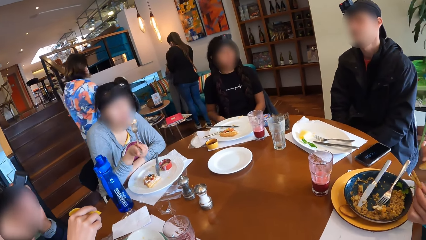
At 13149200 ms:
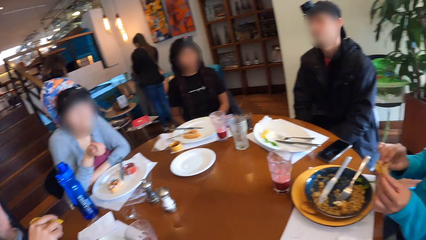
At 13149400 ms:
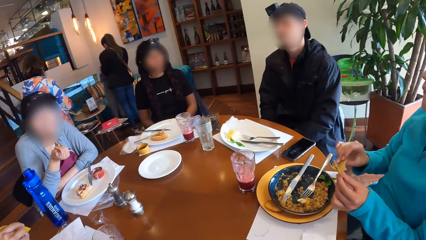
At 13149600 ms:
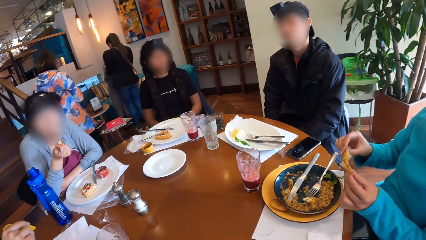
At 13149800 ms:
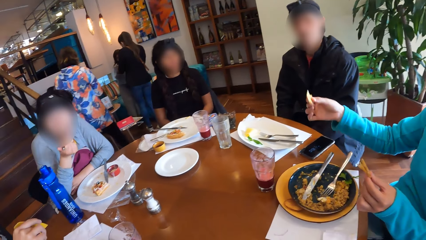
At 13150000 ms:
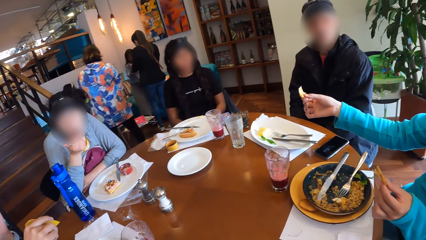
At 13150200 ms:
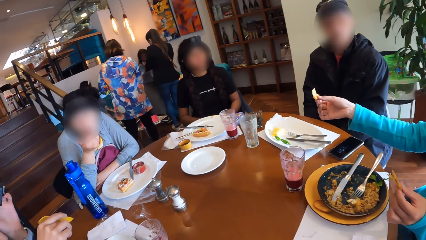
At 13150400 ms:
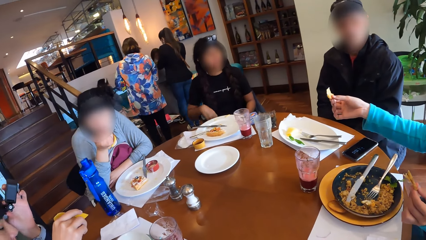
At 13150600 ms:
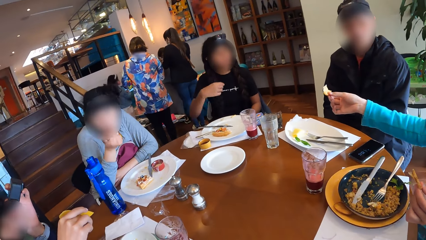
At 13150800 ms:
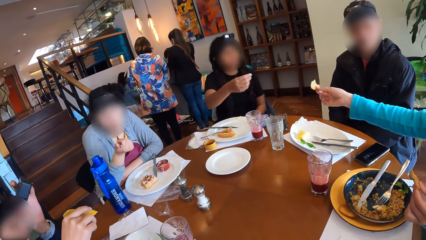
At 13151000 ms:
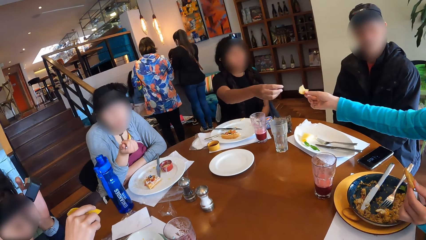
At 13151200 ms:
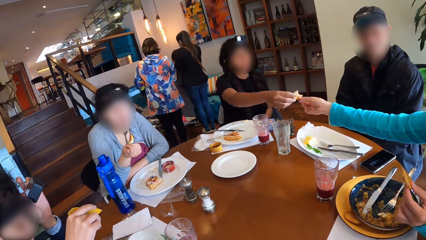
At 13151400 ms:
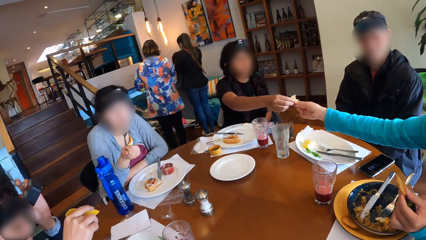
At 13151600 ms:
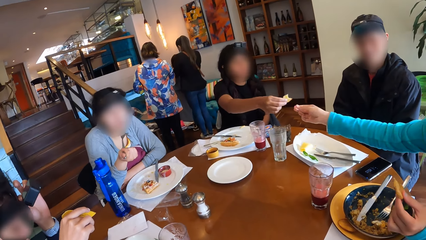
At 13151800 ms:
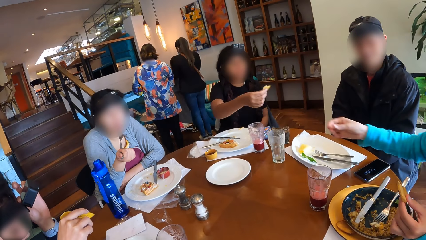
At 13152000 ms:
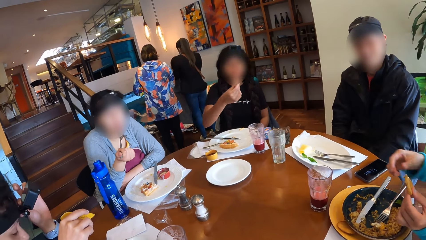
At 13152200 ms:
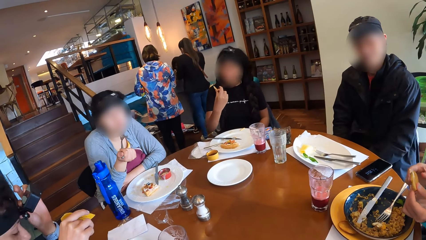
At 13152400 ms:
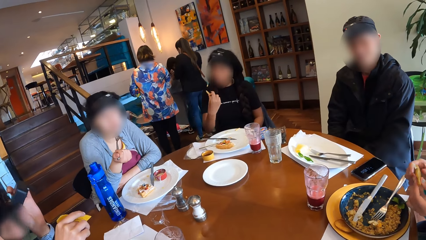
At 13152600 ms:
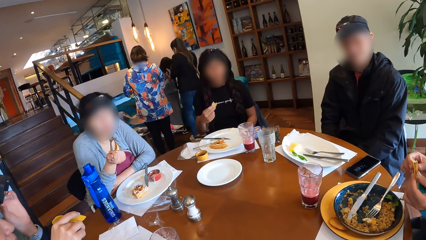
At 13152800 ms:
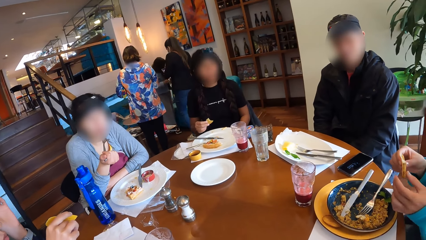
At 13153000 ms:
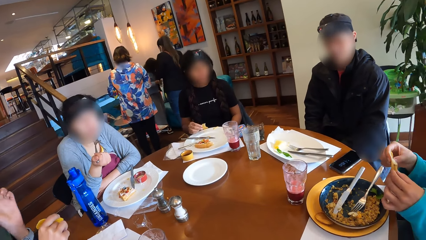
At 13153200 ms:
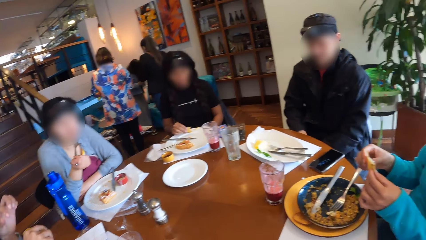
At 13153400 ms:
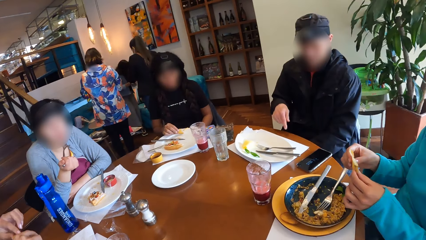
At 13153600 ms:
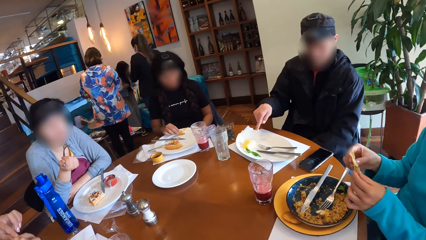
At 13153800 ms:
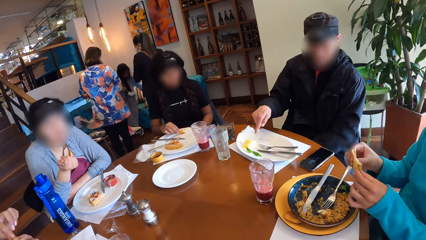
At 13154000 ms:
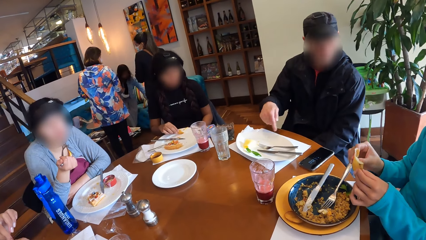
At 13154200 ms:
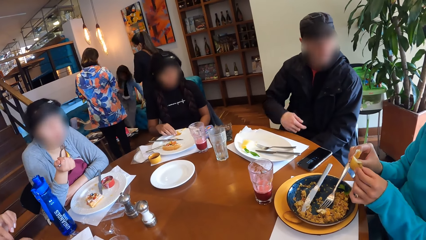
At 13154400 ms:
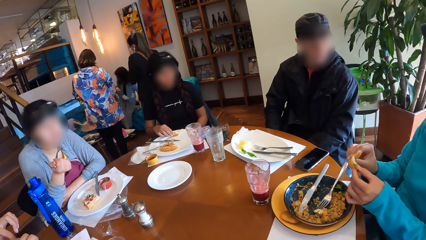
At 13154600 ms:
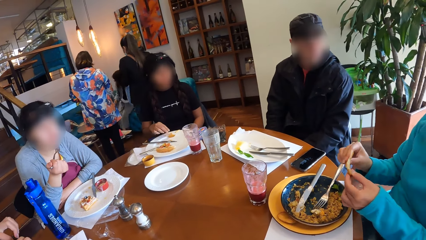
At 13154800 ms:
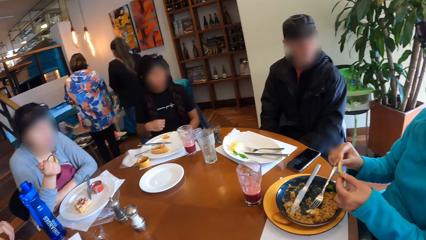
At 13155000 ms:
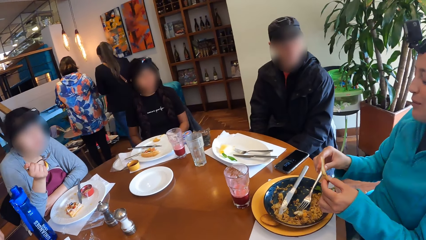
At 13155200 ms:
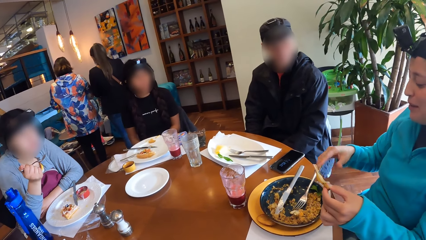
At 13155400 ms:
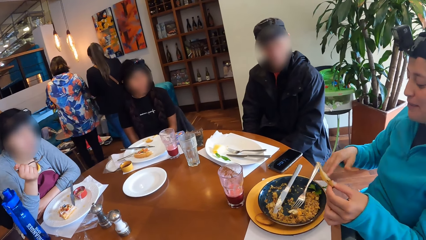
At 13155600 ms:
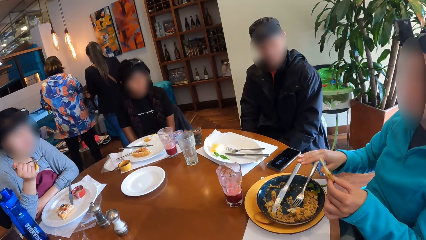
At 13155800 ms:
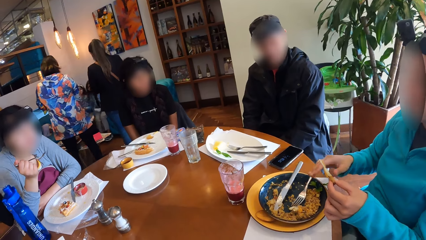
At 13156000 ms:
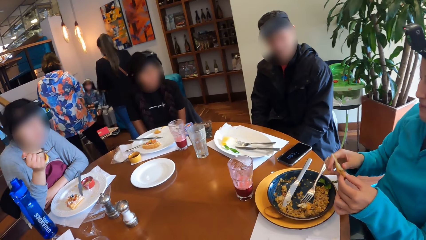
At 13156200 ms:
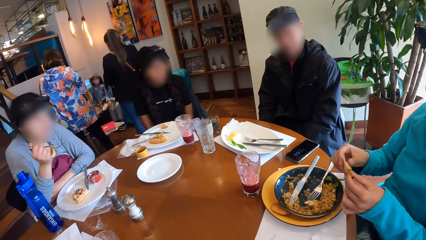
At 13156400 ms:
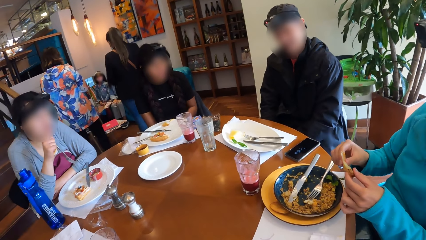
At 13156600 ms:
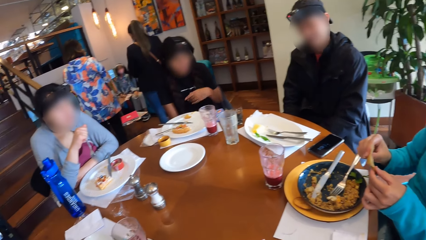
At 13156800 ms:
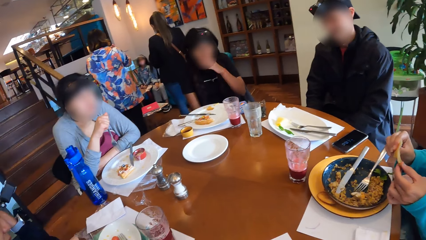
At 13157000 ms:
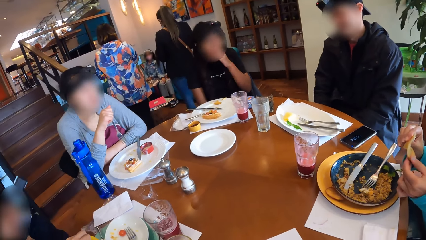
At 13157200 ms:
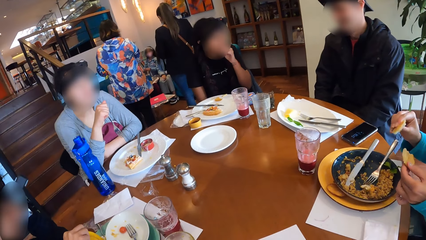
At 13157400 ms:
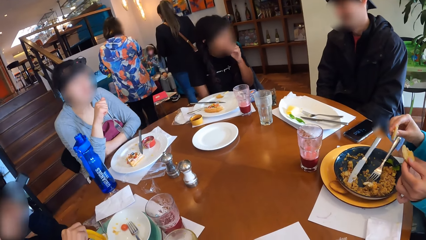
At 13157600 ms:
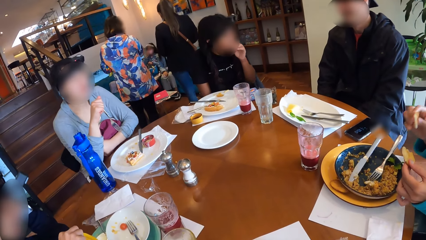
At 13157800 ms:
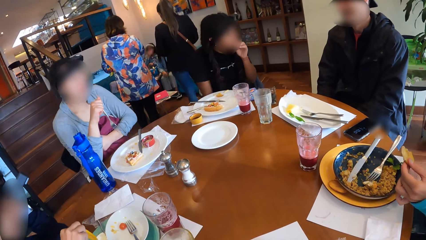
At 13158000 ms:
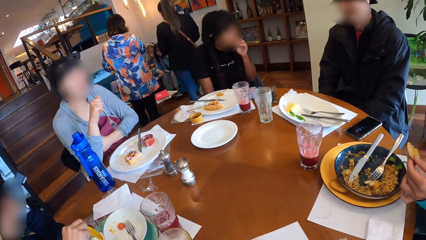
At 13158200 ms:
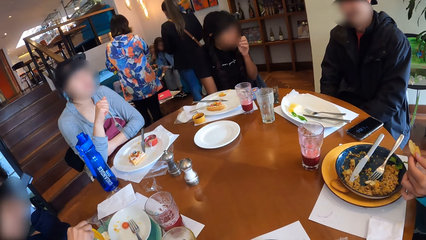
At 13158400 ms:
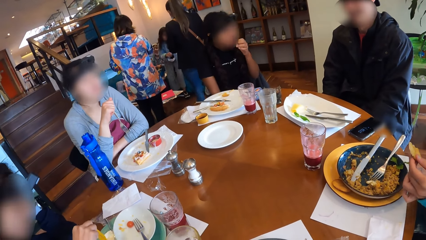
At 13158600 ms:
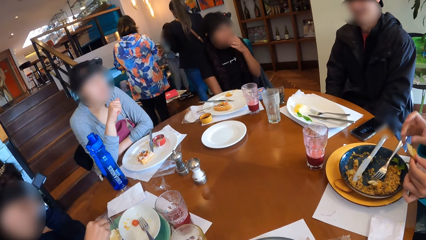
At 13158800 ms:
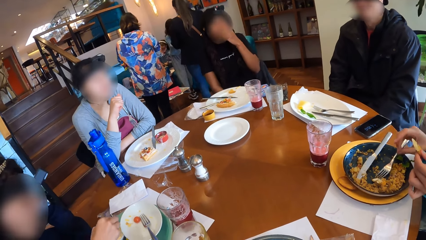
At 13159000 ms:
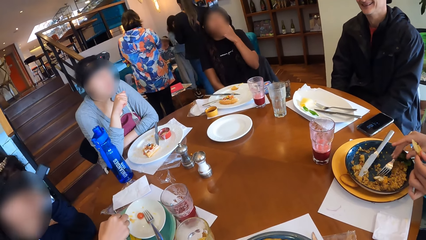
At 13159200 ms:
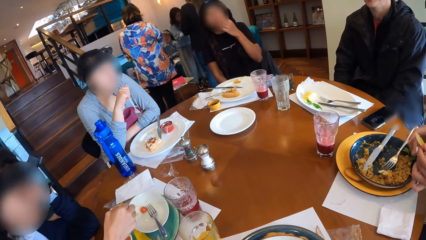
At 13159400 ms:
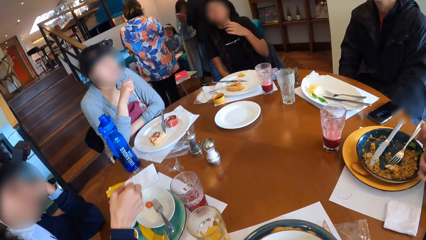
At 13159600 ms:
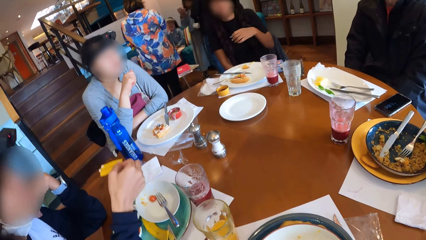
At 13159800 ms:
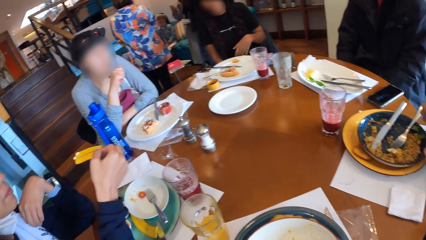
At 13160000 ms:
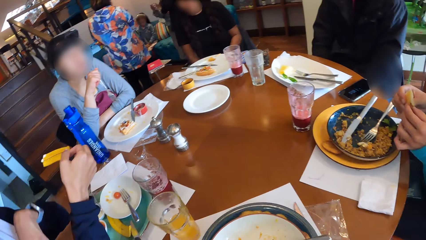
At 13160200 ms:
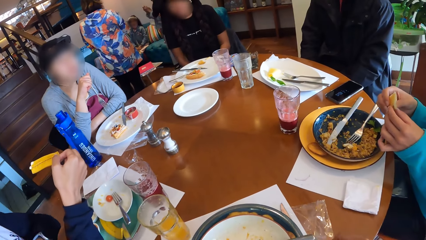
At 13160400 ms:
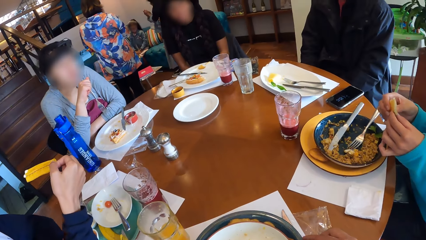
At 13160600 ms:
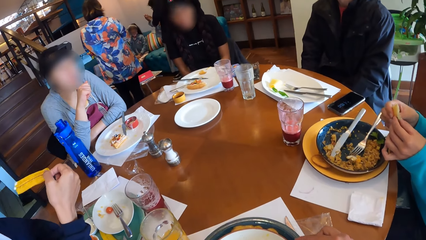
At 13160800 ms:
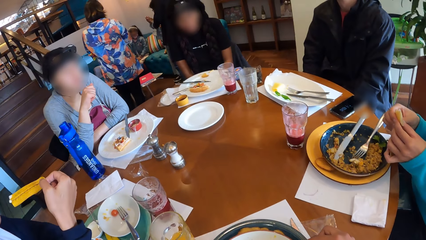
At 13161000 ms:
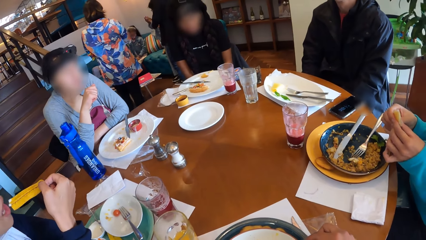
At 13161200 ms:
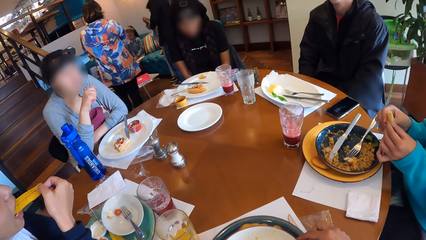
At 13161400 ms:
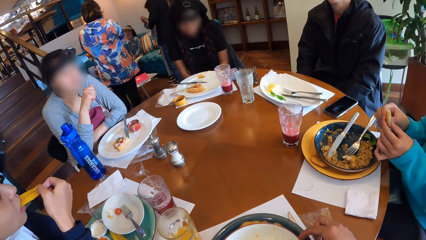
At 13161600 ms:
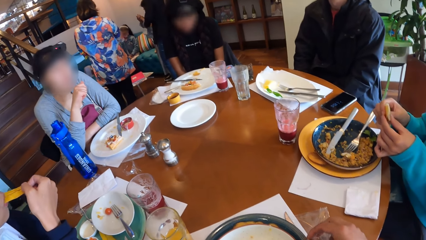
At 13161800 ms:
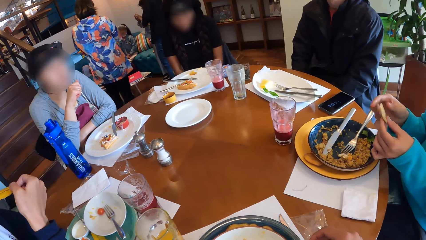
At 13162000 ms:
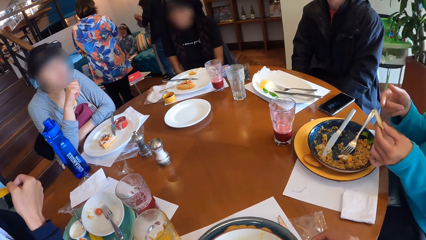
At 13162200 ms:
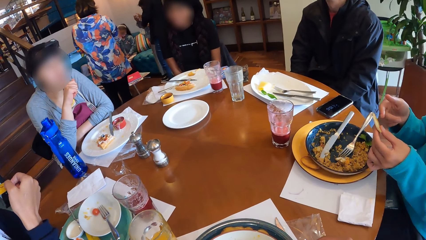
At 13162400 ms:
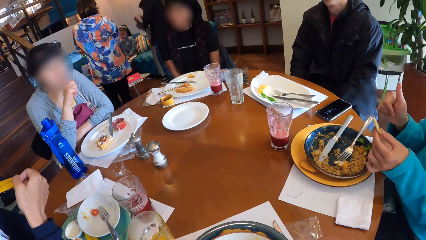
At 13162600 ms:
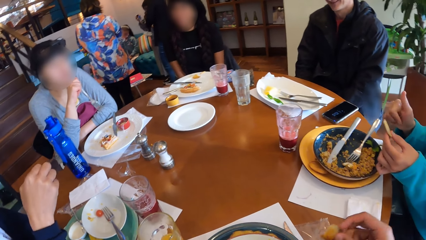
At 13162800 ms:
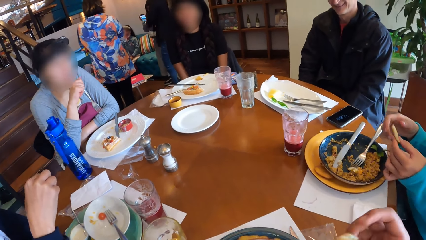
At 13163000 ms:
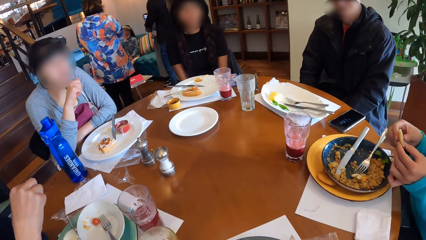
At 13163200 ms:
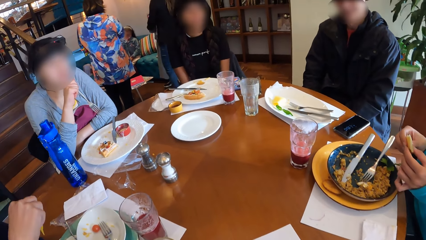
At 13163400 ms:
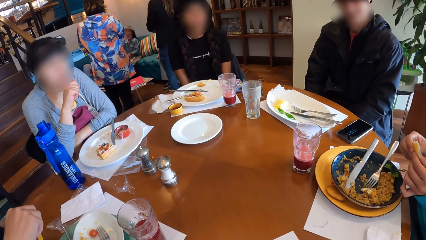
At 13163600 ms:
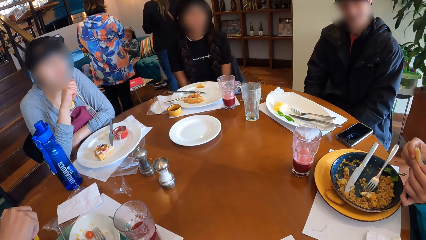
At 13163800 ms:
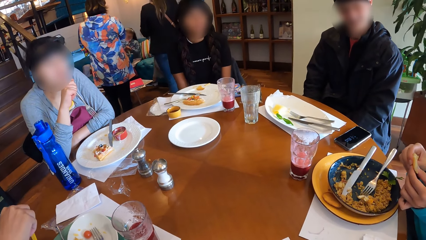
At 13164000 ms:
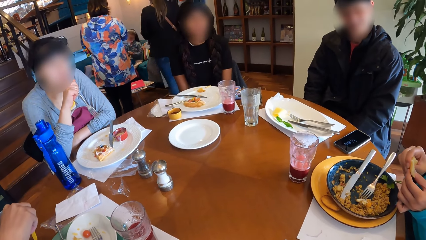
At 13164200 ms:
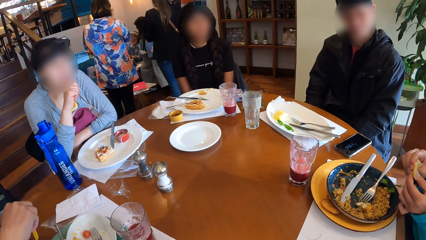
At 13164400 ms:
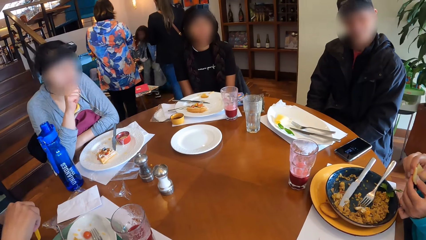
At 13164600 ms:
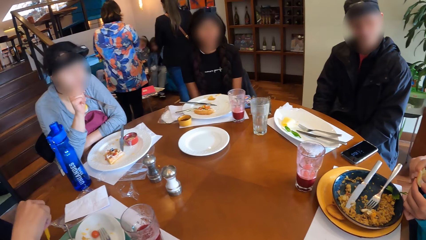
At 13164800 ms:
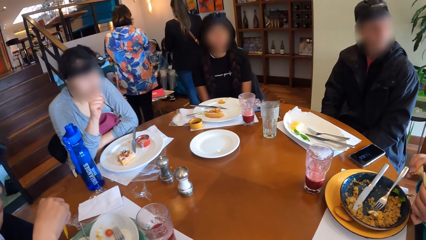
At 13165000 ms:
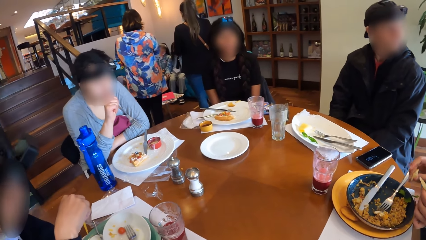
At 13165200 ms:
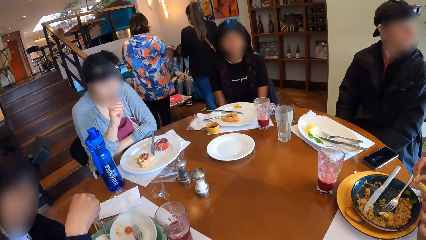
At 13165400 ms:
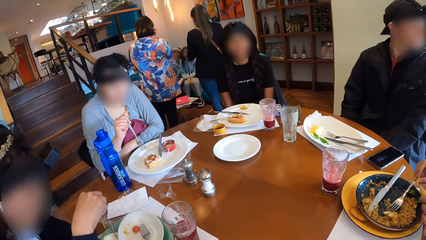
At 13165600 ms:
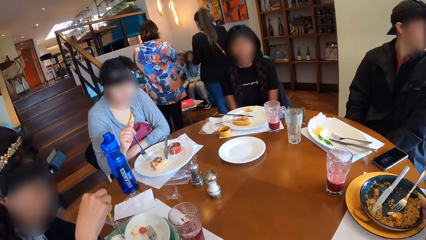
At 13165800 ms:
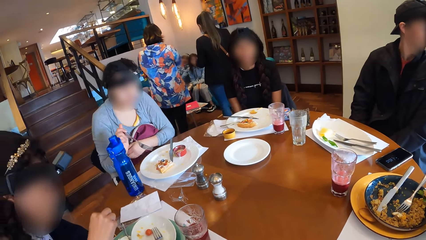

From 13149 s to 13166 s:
The third woman eats from the fork in her right hand. The first woman passes the potato slice in her right hand to the fourth woman. The second woman adjusts a camera on her head with her left hand. The fourth woman receives the potato slice from the first woman with her right hand. The first woman holds the potato slice in her left hand with both hands. The fourth woman places the potato slice on the plate with her right hand. The first woman removes her right hand from the potato slice in both hands, holds the potato slice in her left hand with both hands, and cuts the potato slice in both hands with both hands. The second woman dips the slice of chips into the plate of sour cream with her right hand. The first woman holds the potato slice in her left hand with both hands. The camera wearer picks a potato slice from the plate on the table with his right hand. The second woman eats from the slice of chips in her right hand. The first woman removes her right hand from the potato slice in both hands and holds the potato slice in her left hand with both hands. The camera wearer eats the potato slice in his right hand. The first woman cuts the potato slice in both hands with both hands.
